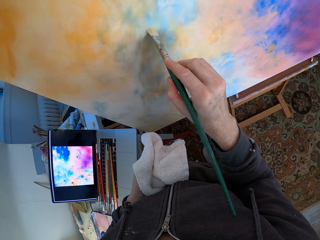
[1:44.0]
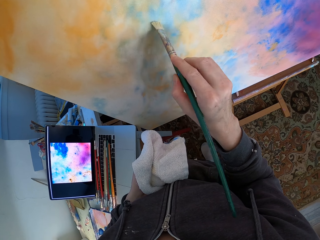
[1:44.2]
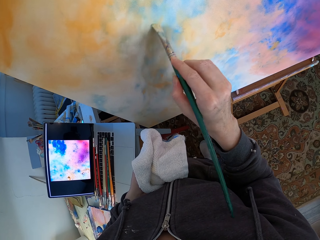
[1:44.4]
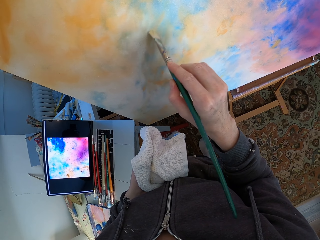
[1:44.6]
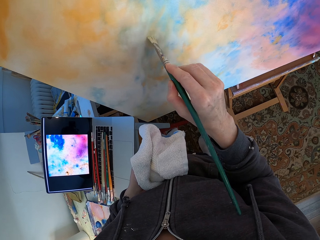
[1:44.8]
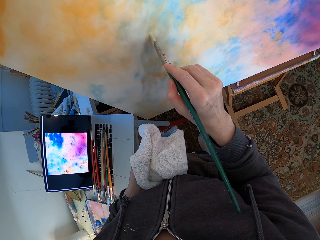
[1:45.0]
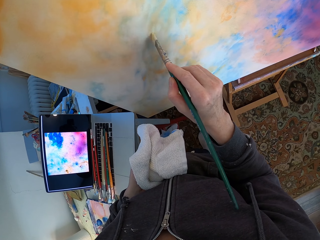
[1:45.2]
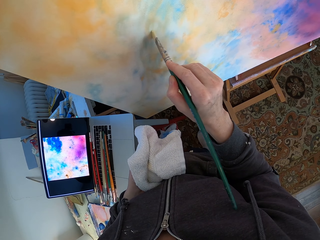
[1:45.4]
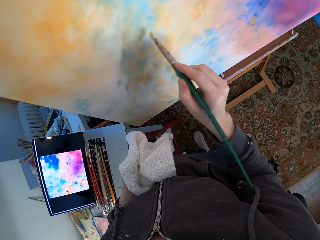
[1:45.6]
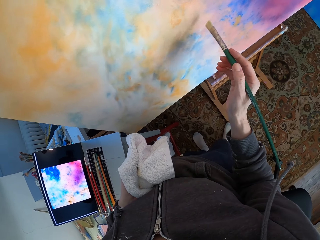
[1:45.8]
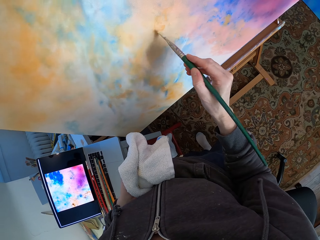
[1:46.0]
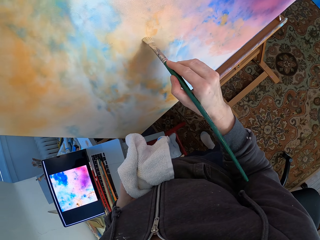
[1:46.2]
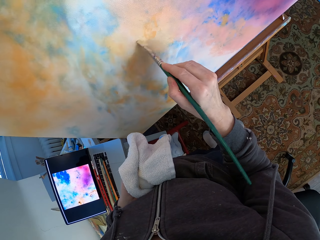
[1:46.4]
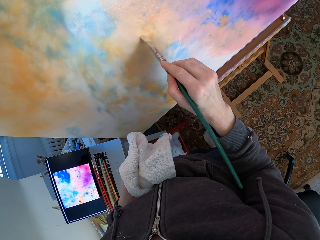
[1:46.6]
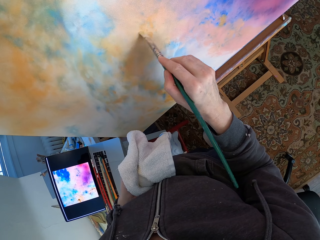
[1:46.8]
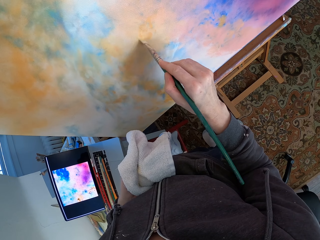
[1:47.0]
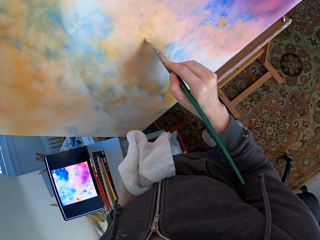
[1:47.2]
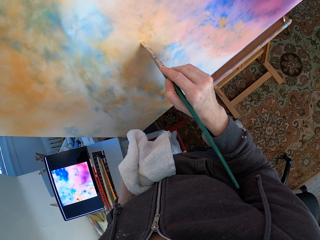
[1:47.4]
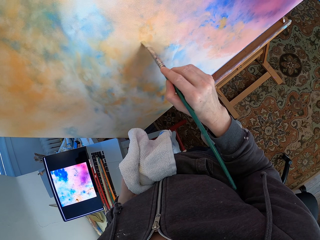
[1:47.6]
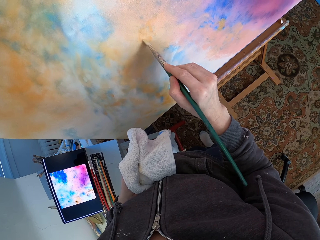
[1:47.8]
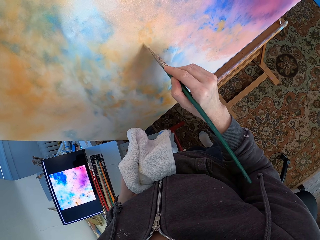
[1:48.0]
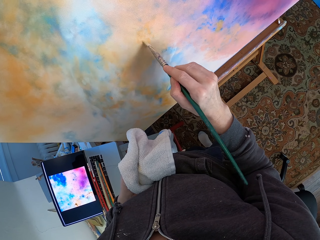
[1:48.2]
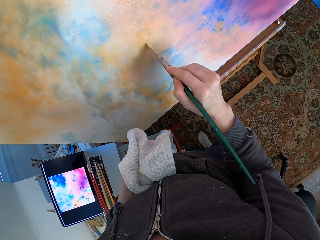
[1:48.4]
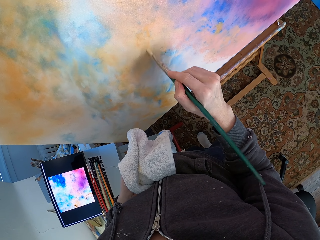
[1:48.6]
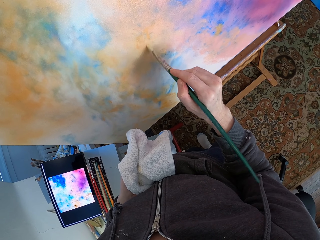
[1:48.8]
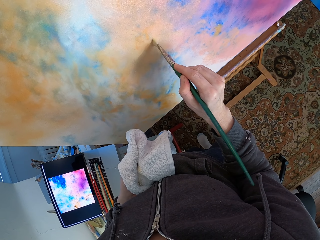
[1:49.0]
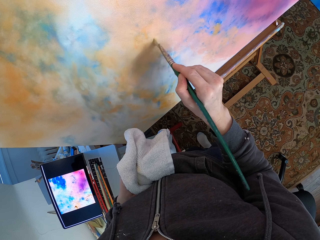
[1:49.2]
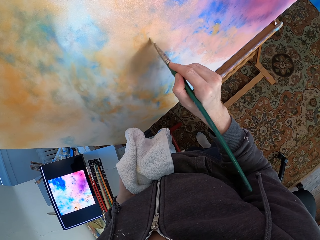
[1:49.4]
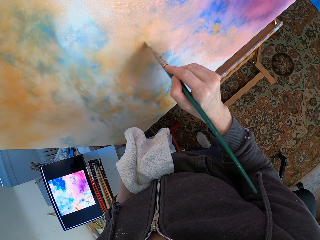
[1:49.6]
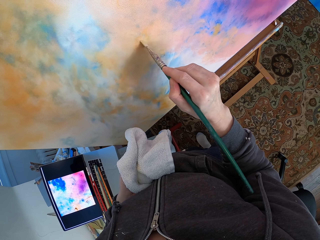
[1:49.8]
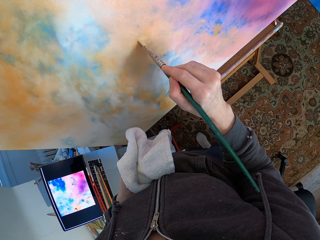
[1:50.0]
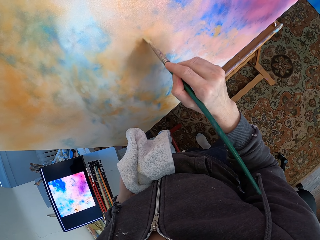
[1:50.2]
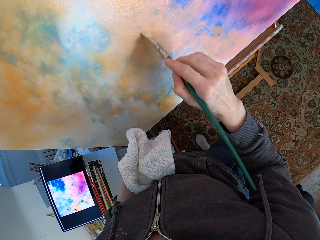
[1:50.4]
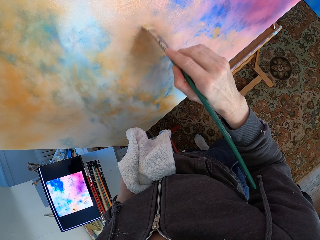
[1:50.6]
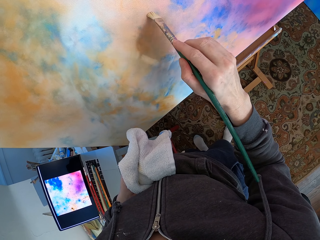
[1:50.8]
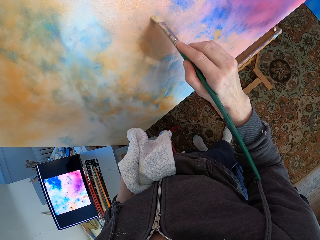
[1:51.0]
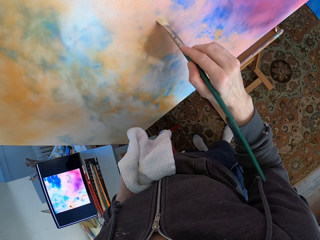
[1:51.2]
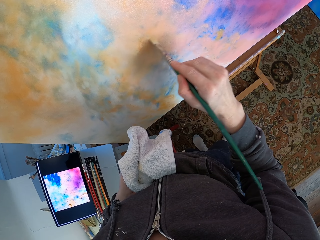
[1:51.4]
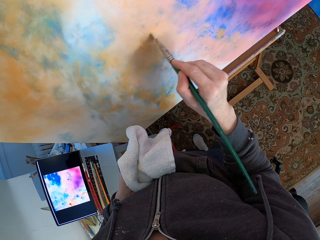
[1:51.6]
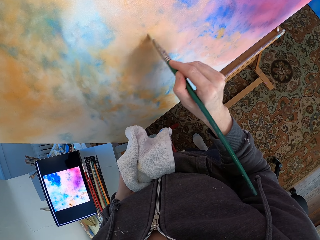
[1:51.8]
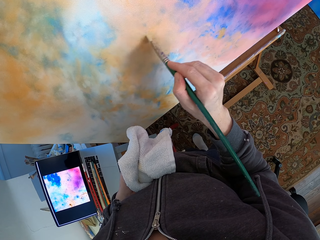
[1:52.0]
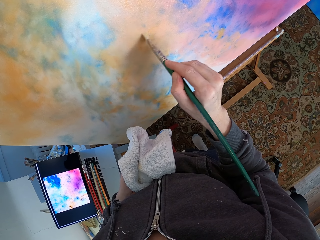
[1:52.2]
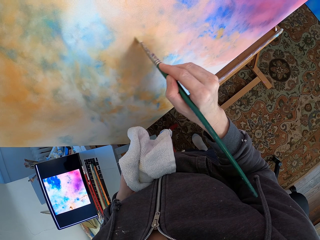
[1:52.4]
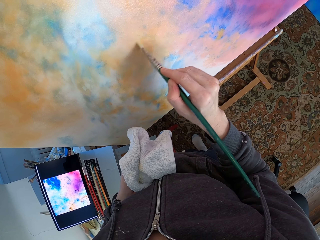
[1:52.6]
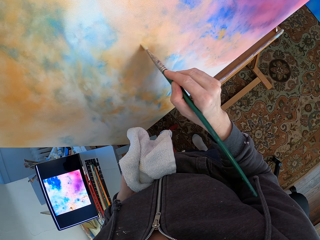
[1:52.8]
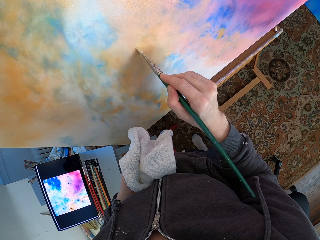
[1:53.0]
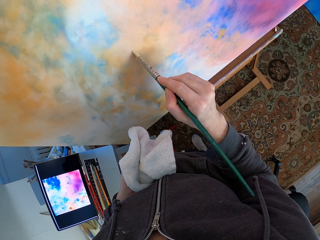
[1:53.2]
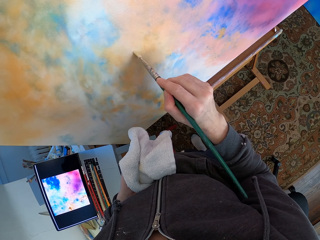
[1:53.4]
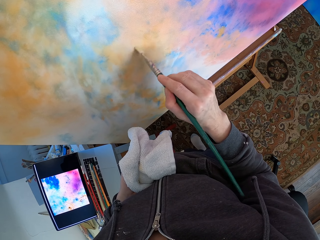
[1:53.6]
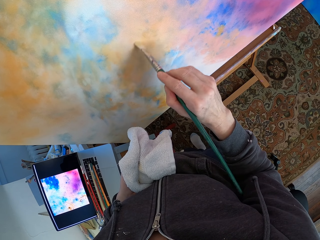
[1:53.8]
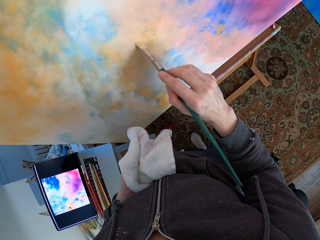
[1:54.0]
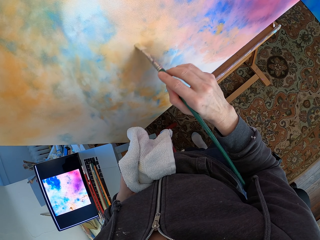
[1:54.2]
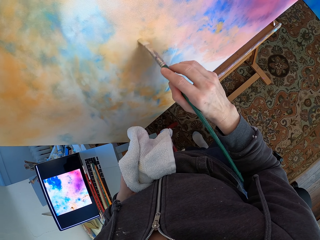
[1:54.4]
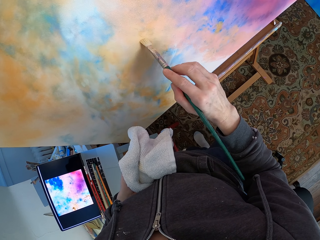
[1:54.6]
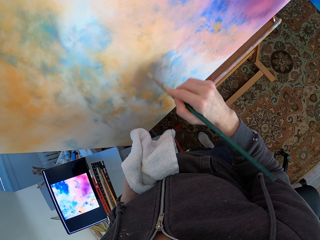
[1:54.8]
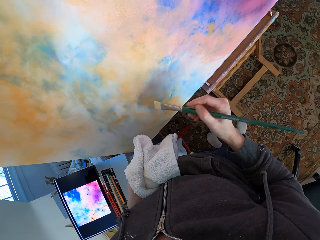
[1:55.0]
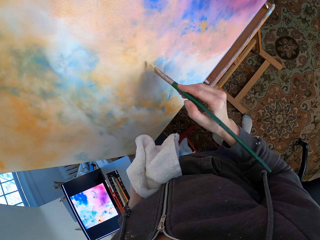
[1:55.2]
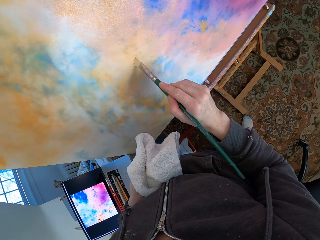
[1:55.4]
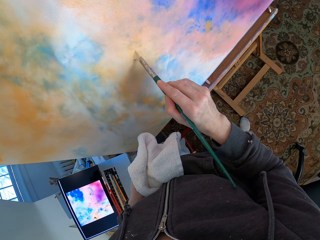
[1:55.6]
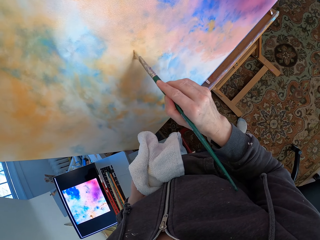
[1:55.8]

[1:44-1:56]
The camera wearer moves their hands. They hold the towel. They paint on the paint board.

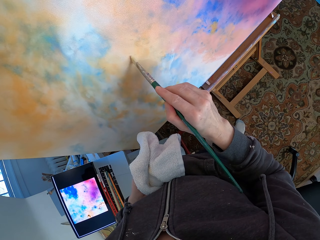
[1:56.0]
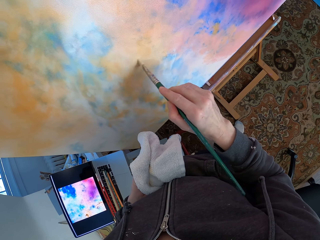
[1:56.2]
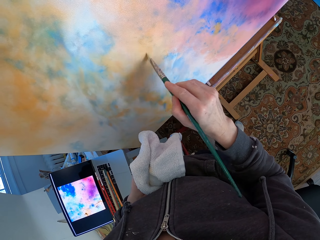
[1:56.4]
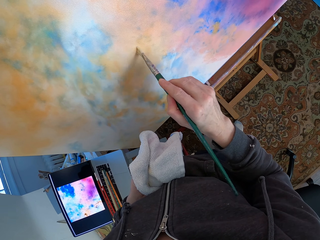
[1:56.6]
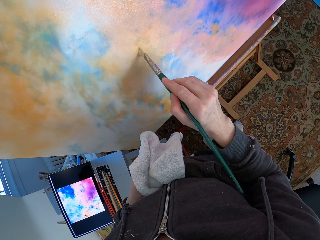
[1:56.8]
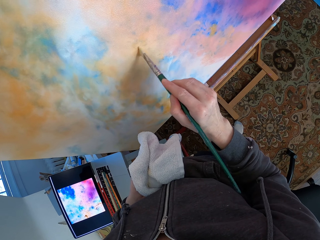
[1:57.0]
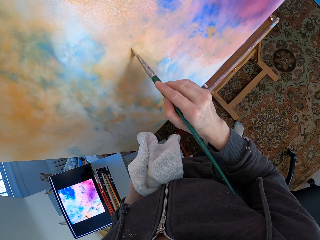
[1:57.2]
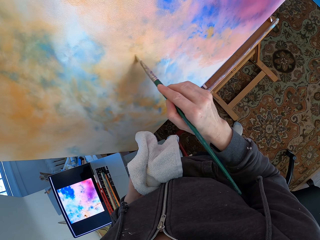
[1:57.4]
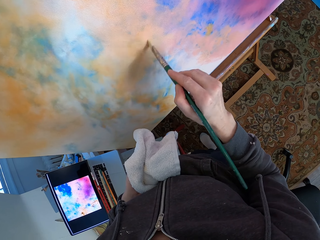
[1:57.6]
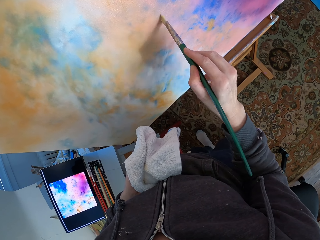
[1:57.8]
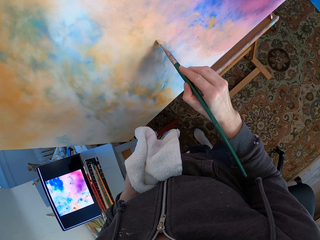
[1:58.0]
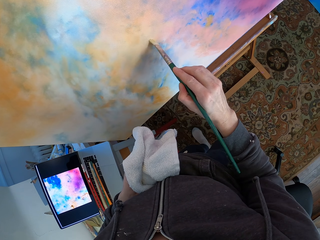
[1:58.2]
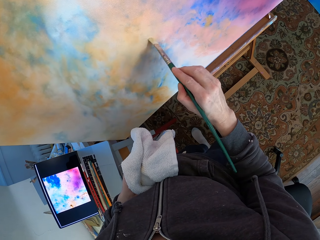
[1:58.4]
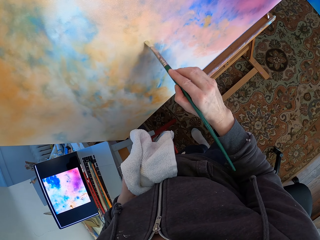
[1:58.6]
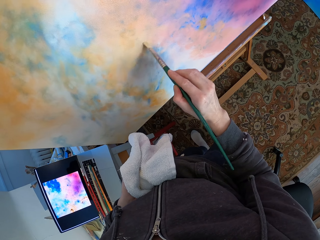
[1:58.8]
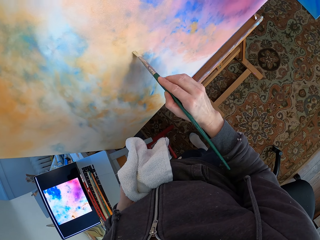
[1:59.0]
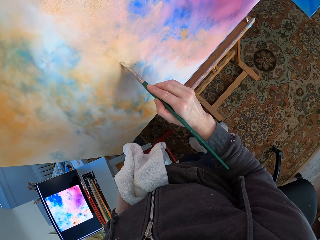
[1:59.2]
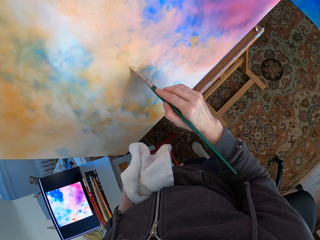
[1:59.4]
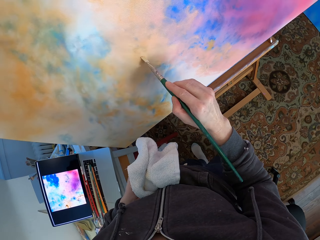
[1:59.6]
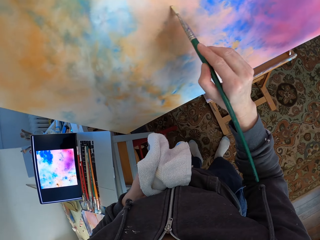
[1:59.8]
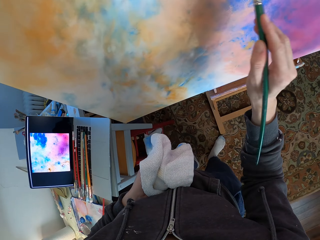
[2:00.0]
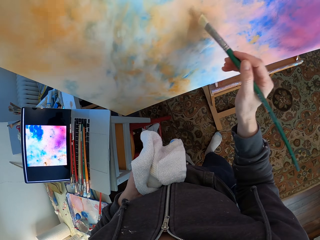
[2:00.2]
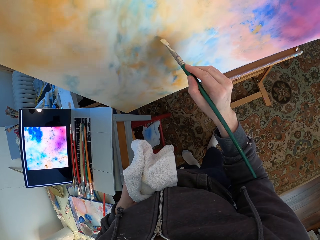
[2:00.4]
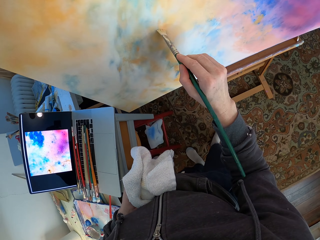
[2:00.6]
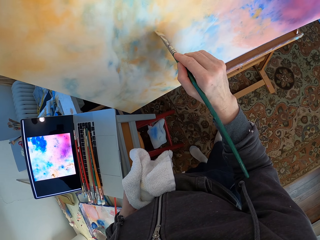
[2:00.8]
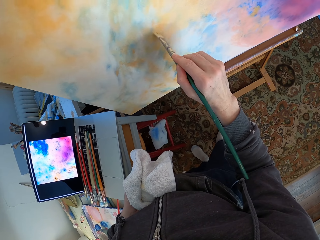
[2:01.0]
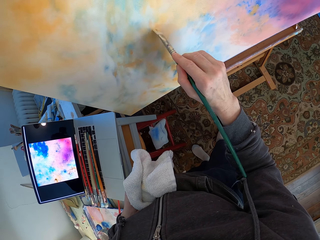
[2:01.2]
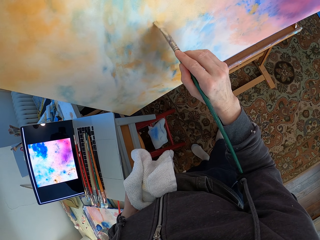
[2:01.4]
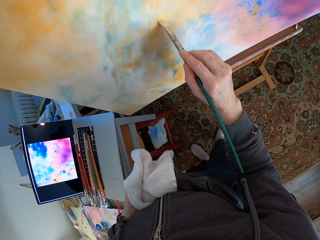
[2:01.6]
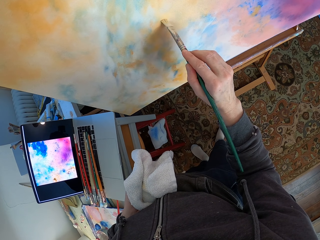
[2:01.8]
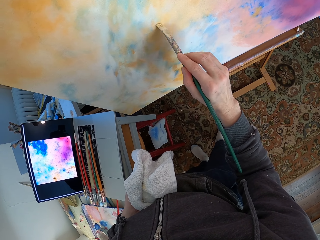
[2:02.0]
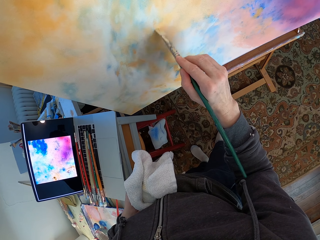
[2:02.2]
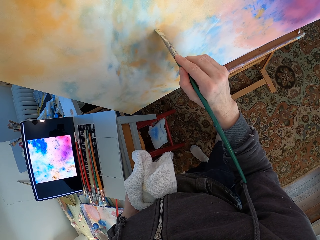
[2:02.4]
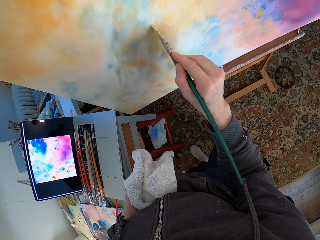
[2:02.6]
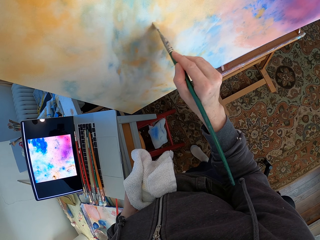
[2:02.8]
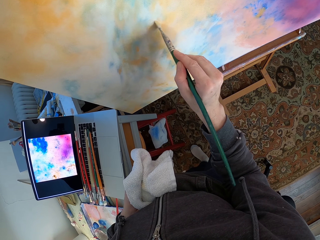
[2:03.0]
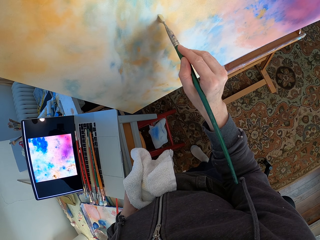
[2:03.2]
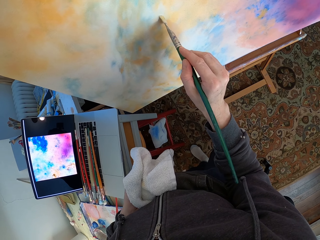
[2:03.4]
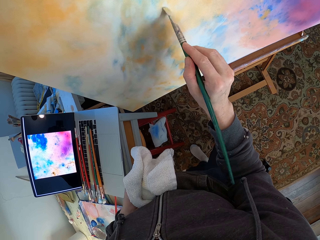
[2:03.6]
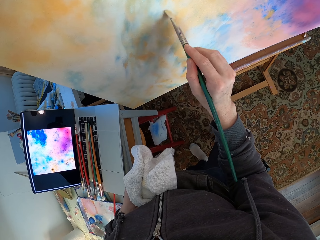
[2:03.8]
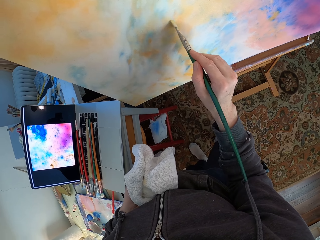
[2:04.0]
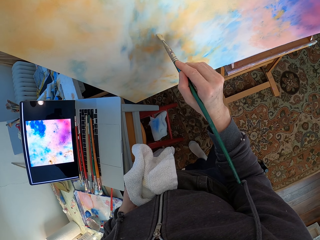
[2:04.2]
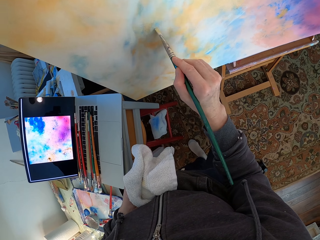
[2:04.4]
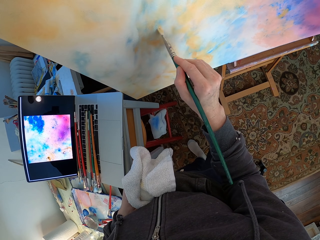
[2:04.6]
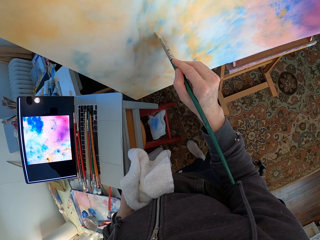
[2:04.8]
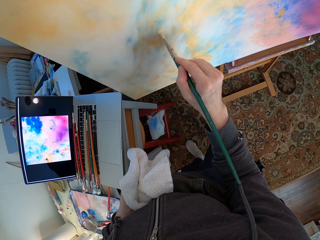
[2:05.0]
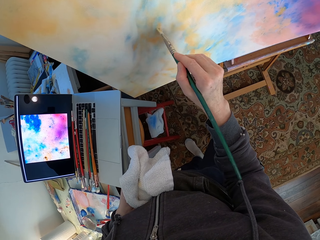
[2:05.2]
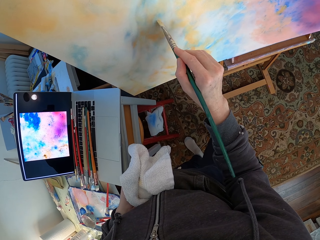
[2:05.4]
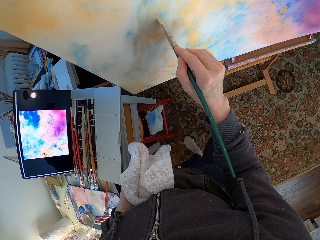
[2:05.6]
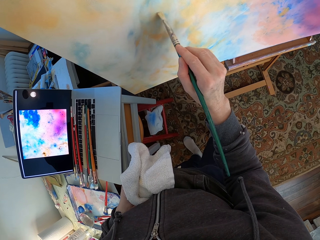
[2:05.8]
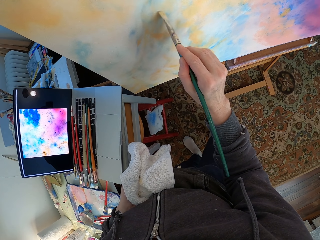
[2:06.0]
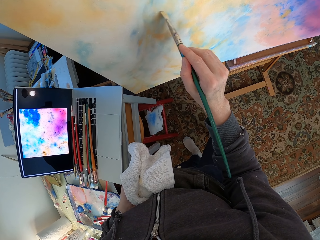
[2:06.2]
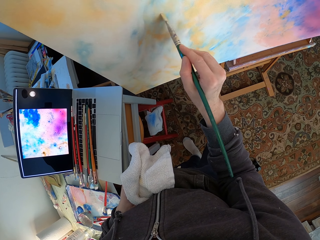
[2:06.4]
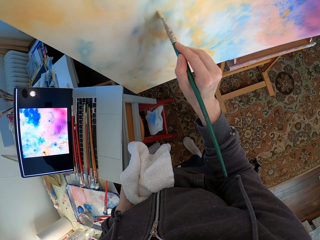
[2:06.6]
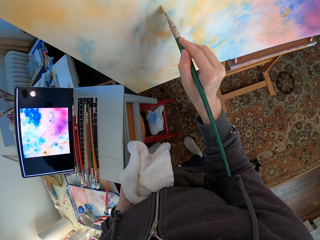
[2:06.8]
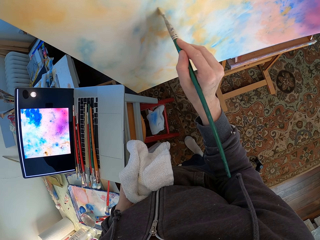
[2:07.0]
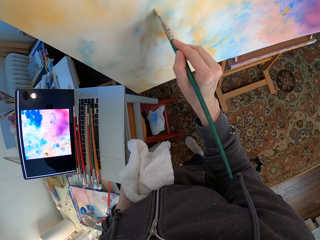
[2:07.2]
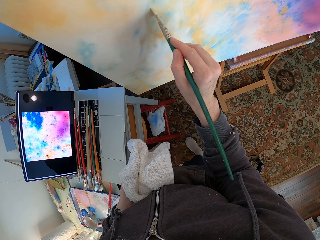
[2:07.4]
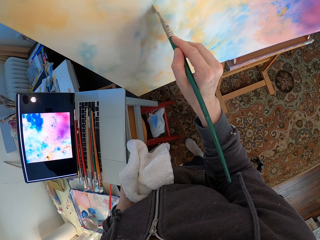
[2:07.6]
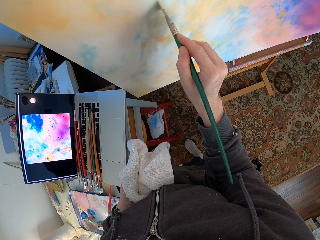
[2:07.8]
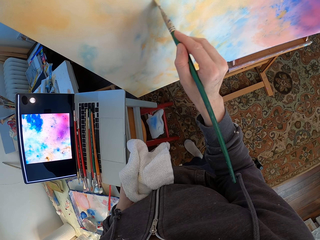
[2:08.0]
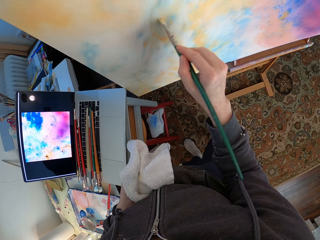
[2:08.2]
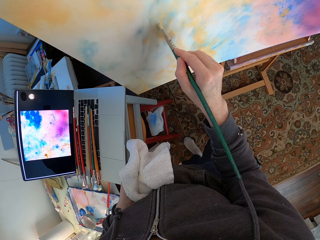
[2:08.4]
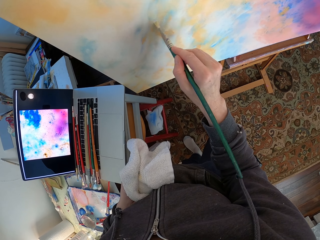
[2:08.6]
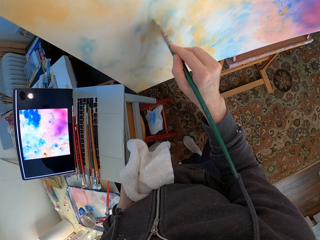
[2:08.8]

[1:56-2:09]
The camera wearer moves their hand. They hold the towel. They paint on the paint board.
